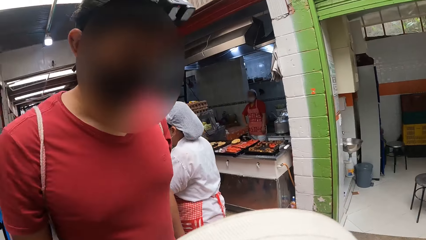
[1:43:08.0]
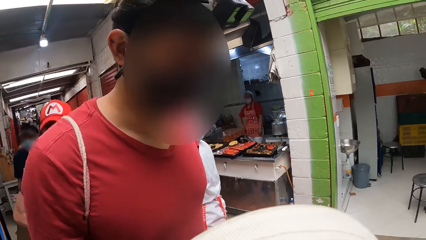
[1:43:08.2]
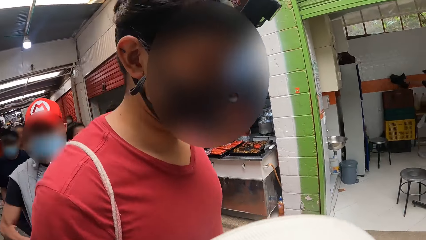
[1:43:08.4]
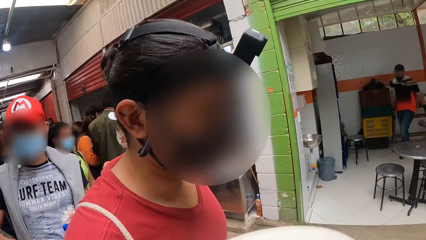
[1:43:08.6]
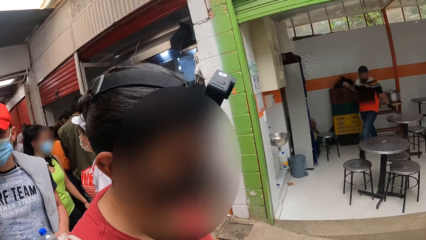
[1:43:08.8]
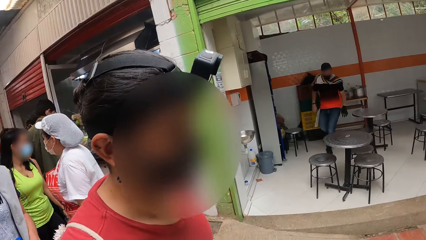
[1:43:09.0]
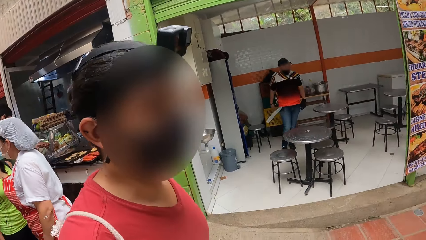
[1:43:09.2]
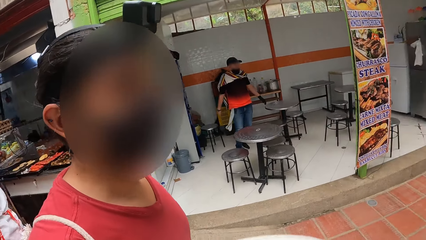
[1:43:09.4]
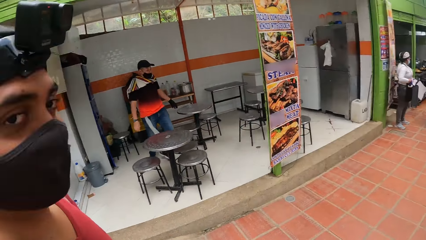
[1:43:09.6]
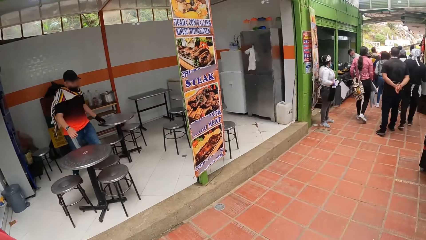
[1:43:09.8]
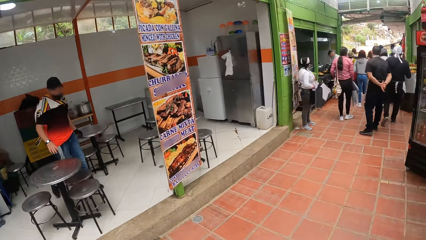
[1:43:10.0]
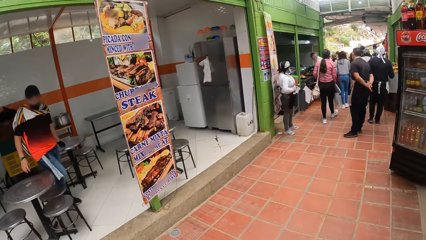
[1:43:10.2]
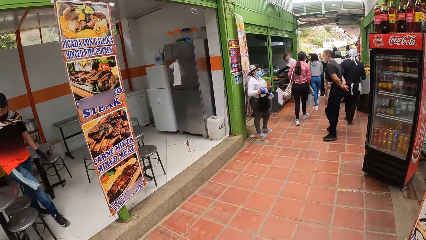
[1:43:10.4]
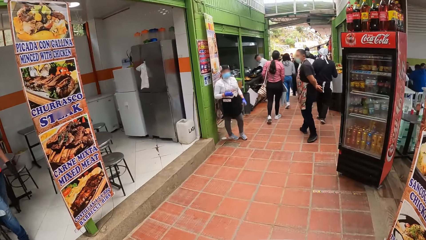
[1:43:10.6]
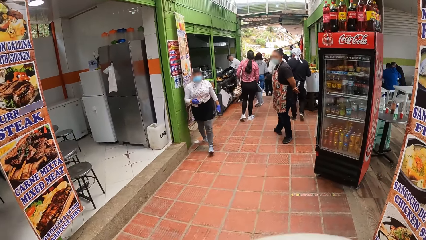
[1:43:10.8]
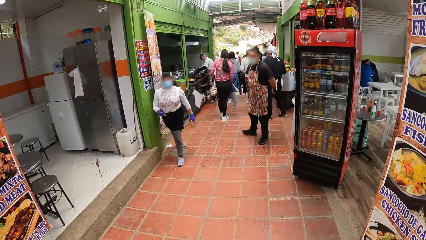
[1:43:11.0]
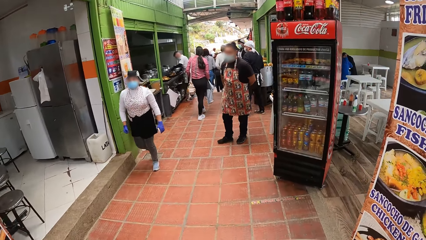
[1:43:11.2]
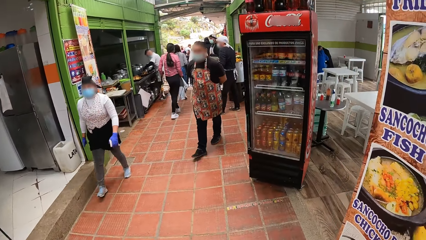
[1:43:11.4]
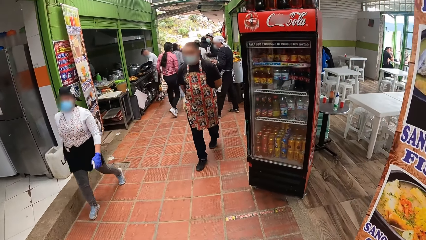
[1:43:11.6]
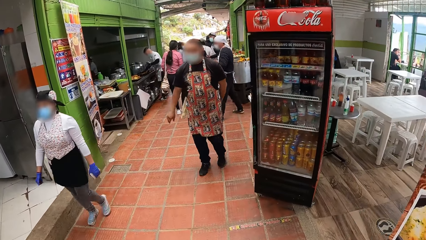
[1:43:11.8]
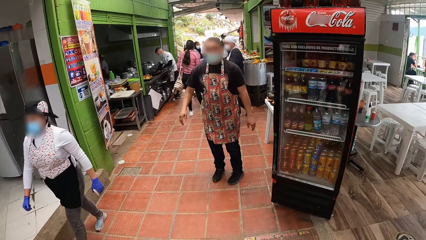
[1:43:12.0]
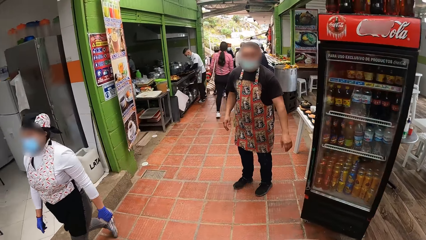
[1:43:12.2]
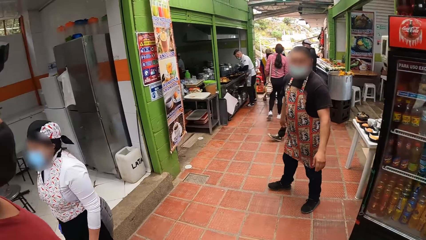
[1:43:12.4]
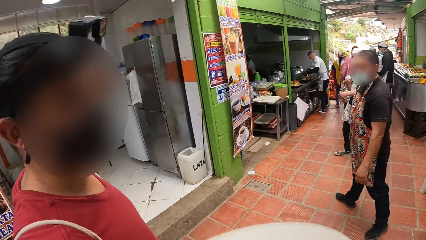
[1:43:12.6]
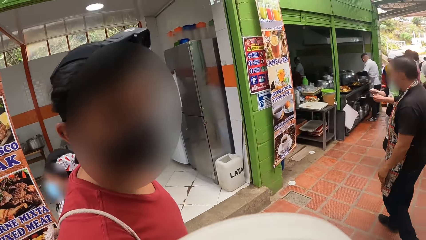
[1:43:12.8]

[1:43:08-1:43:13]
The camera wearer interacts with the man.

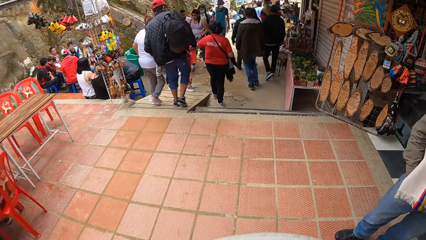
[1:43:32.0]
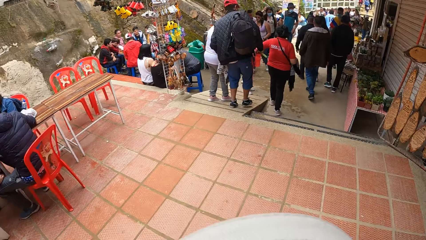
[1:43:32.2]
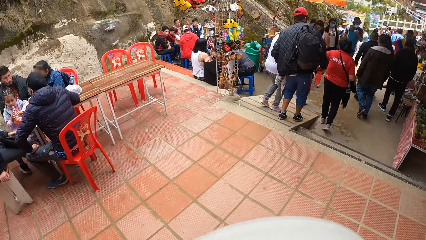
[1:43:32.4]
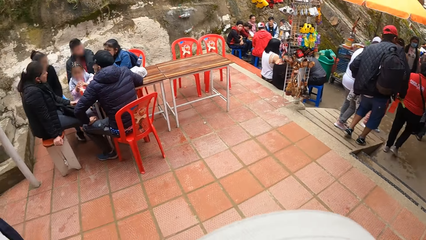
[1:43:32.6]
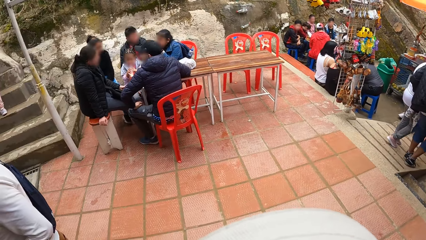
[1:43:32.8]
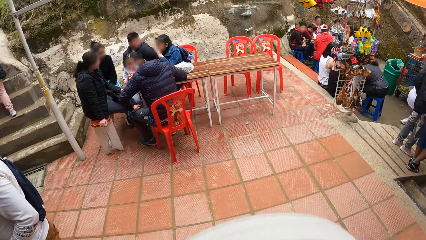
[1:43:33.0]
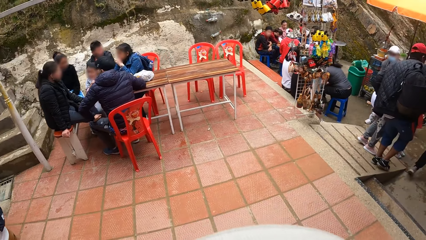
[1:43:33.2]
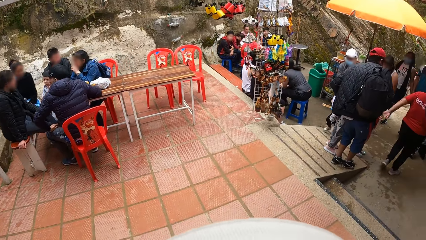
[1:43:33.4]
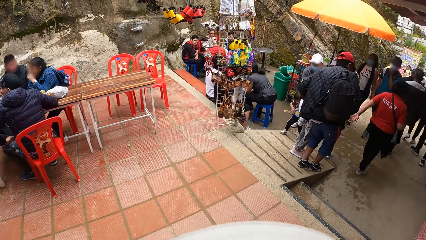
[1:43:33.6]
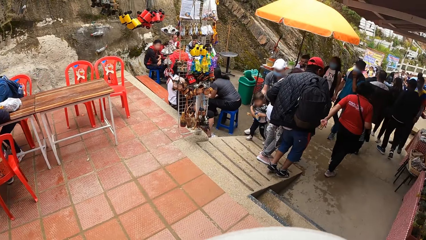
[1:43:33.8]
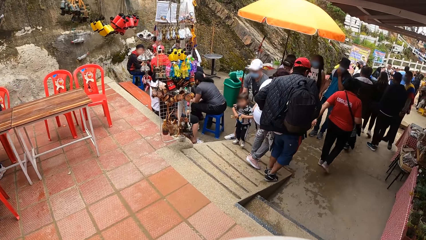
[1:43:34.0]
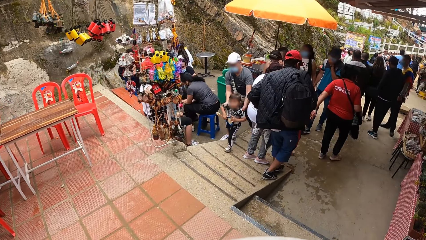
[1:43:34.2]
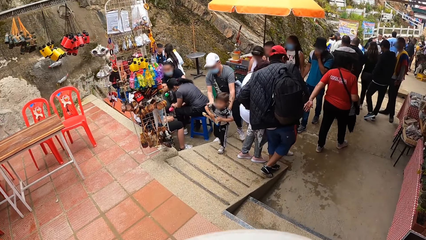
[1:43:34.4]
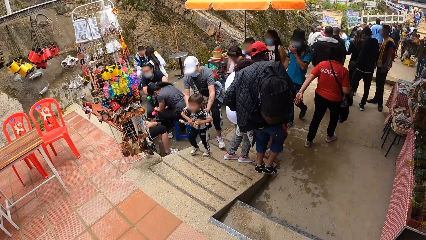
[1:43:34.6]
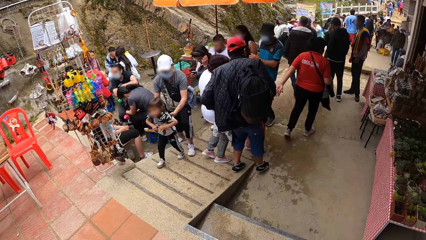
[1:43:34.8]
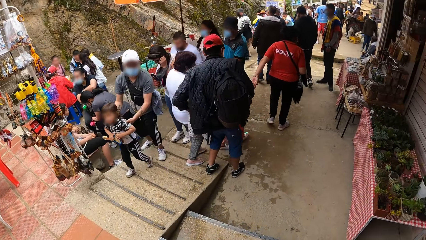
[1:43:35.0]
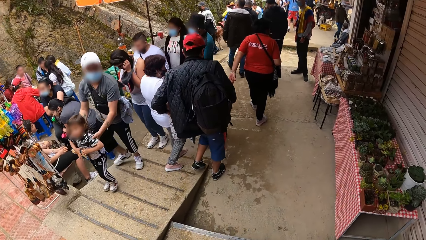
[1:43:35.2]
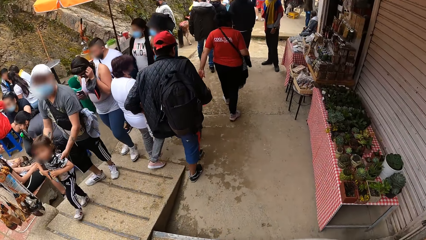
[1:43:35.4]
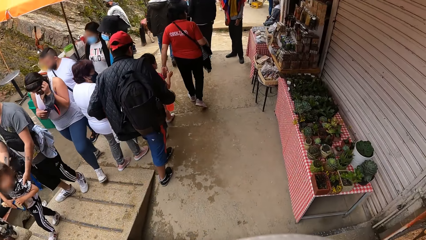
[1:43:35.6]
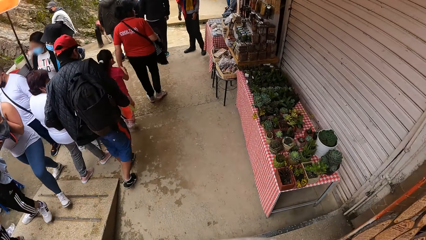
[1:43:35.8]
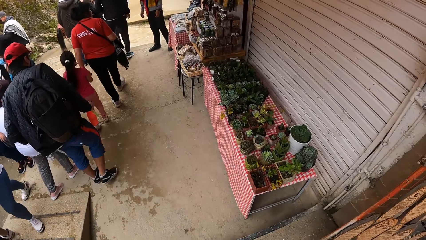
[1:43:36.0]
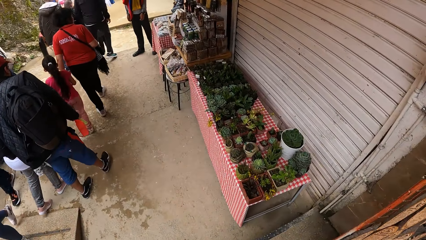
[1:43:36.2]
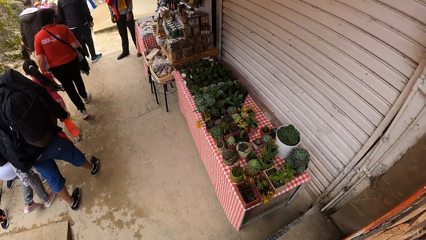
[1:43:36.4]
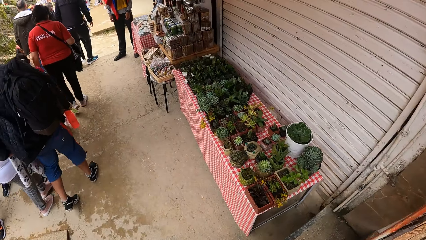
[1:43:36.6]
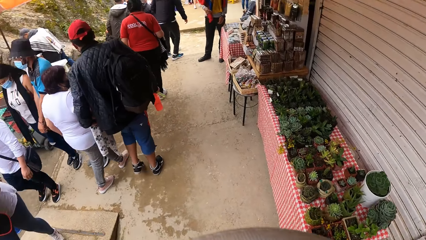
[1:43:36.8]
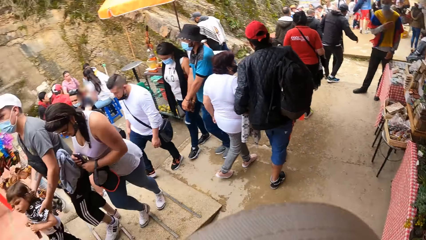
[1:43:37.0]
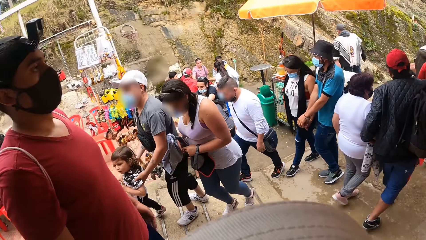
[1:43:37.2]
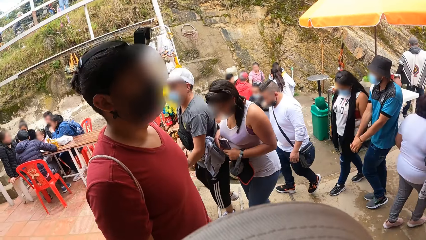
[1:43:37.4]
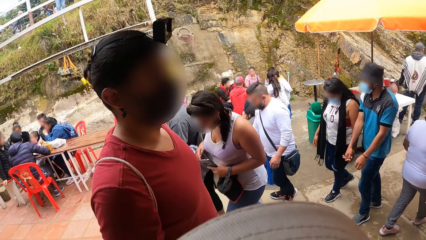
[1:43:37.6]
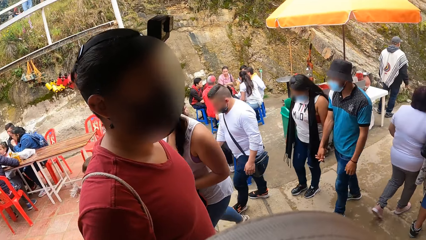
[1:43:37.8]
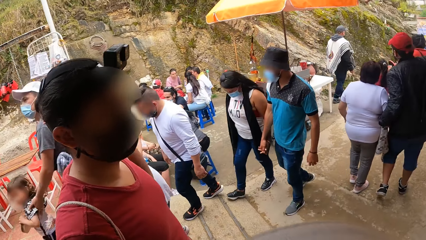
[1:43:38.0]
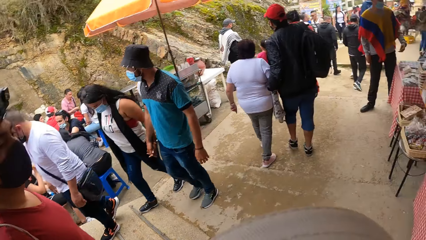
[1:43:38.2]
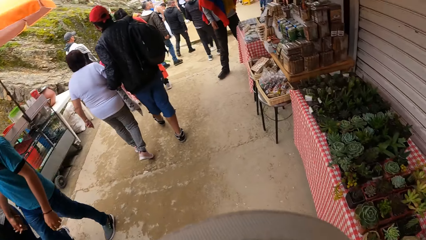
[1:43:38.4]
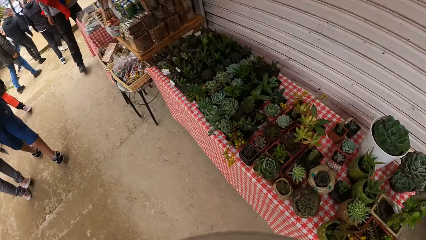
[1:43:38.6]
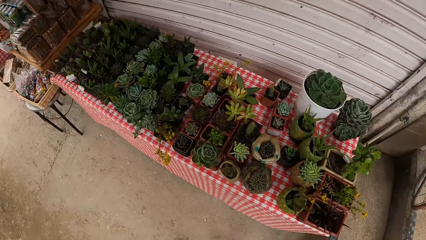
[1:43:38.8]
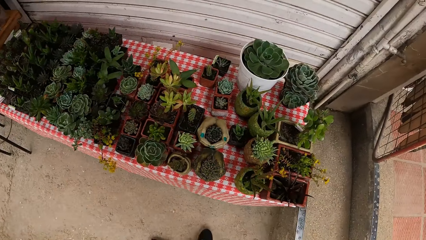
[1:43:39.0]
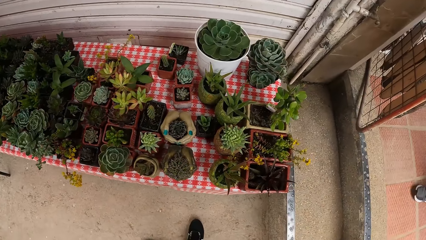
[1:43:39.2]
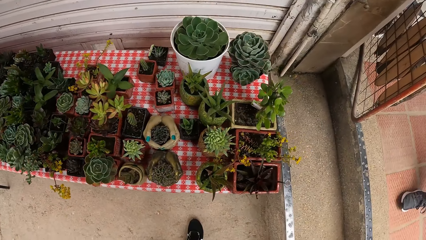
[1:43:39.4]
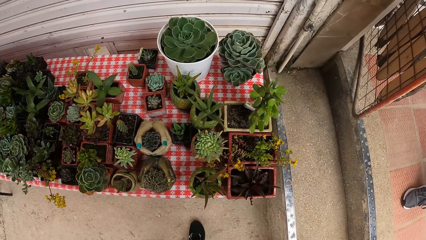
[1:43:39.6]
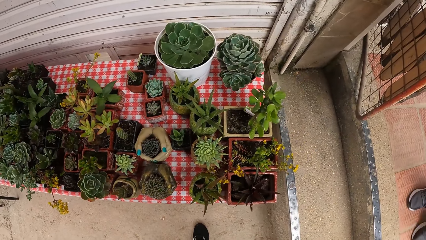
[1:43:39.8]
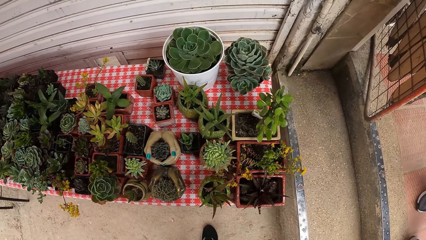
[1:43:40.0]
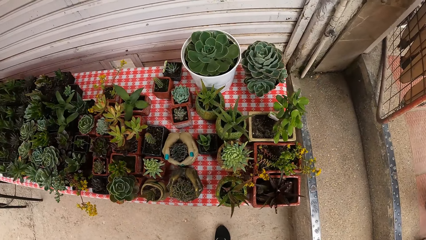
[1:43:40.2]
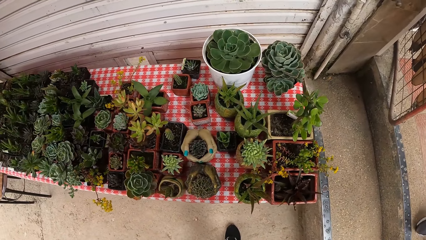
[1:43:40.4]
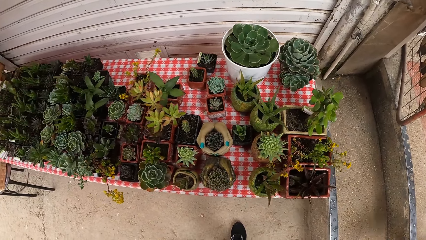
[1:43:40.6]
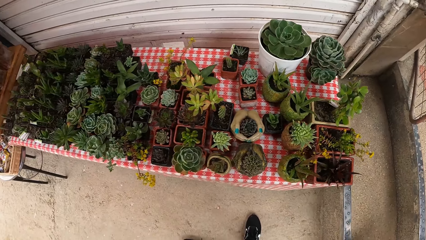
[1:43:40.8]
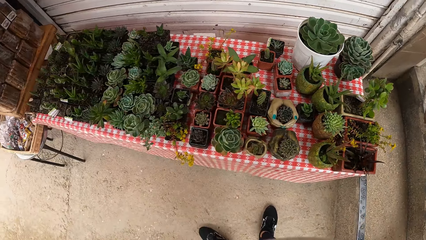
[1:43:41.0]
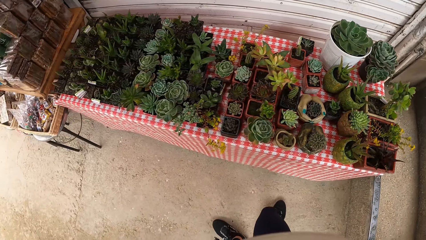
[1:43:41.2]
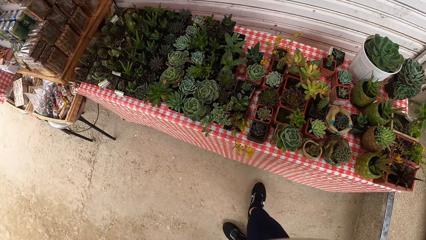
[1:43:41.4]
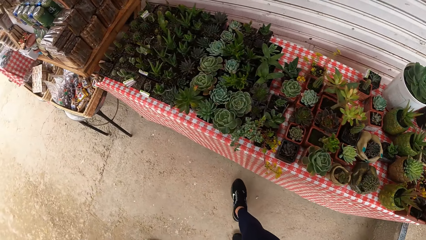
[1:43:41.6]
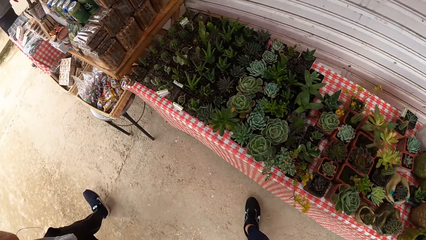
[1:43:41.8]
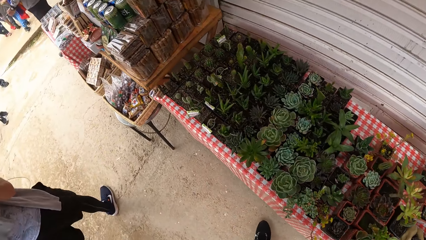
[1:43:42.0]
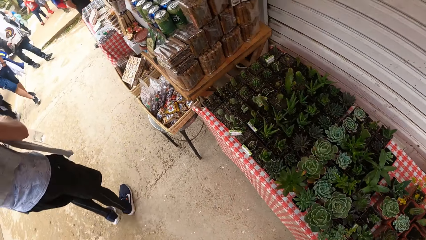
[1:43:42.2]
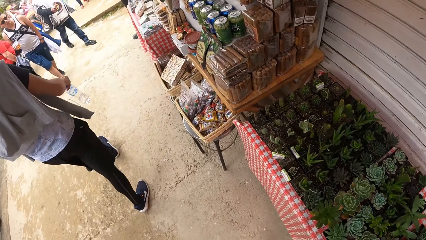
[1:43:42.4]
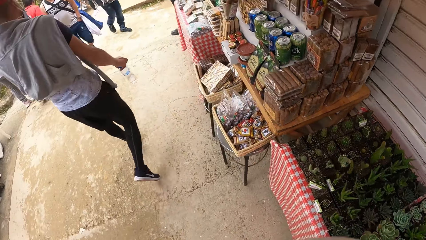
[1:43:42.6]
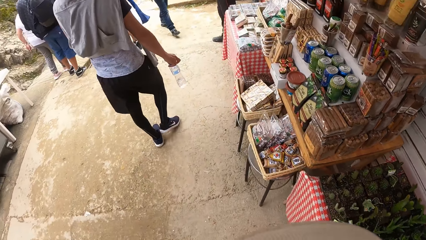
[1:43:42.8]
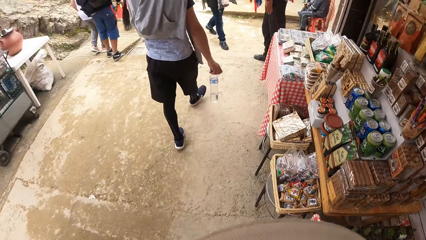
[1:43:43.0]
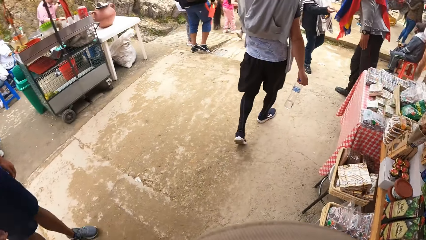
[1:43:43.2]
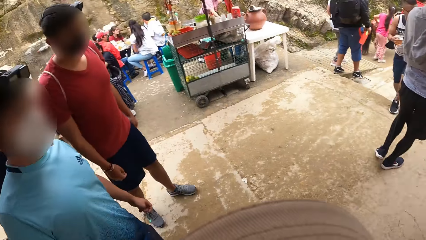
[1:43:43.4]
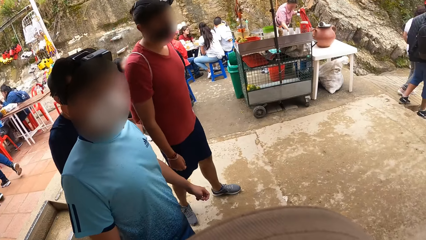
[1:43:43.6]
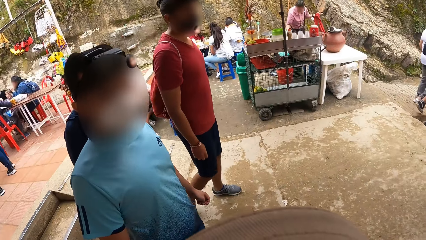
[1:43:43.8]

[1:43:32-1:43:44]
The camera wearer looks around.
